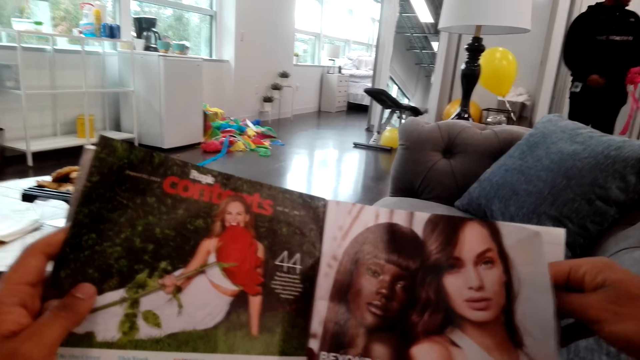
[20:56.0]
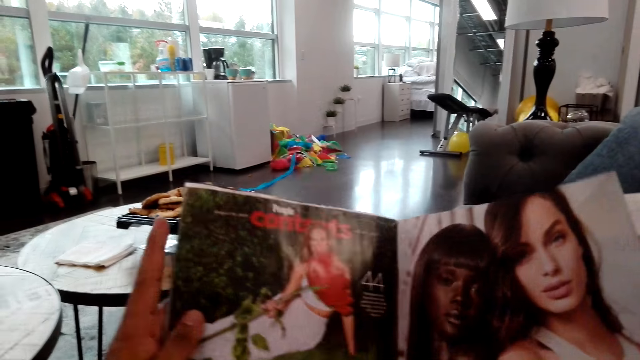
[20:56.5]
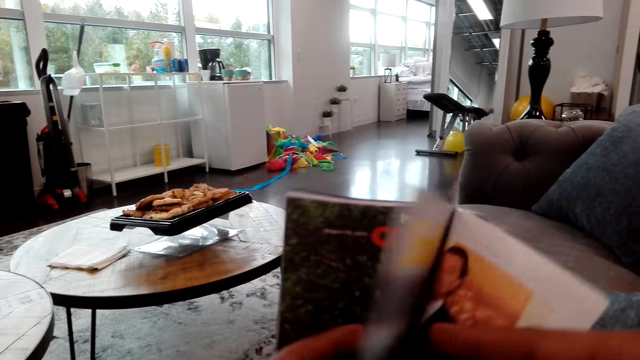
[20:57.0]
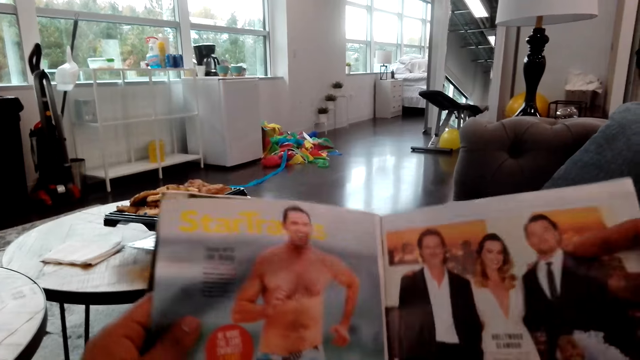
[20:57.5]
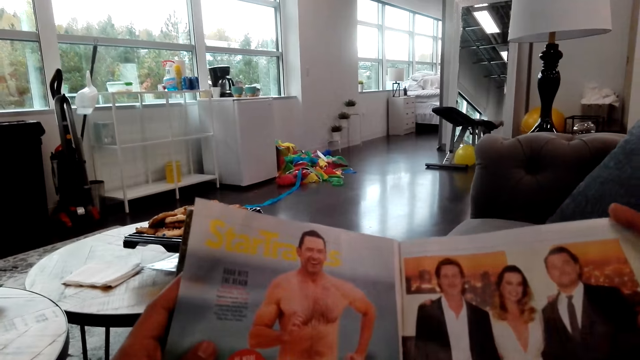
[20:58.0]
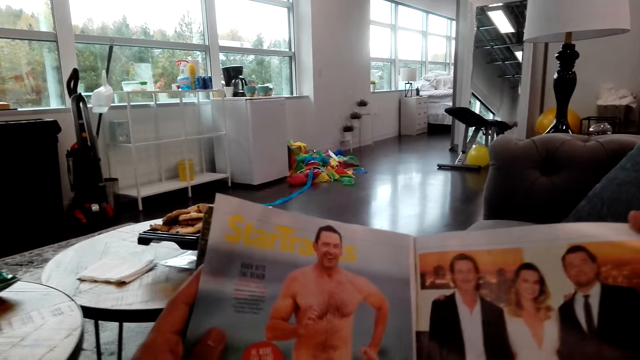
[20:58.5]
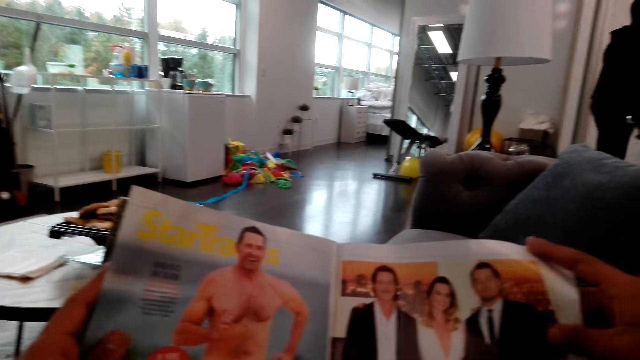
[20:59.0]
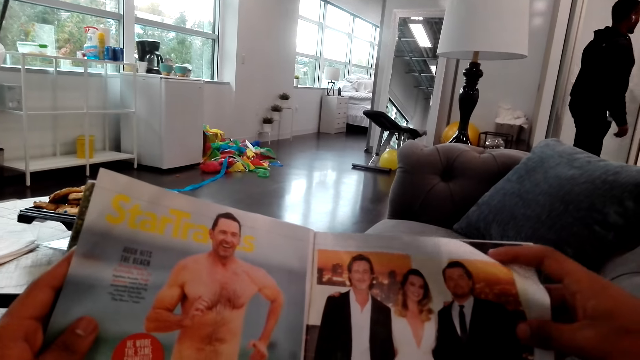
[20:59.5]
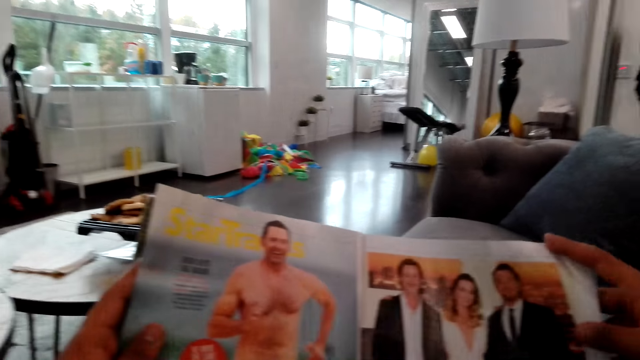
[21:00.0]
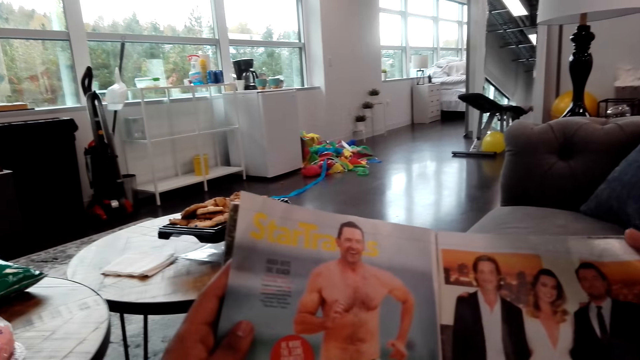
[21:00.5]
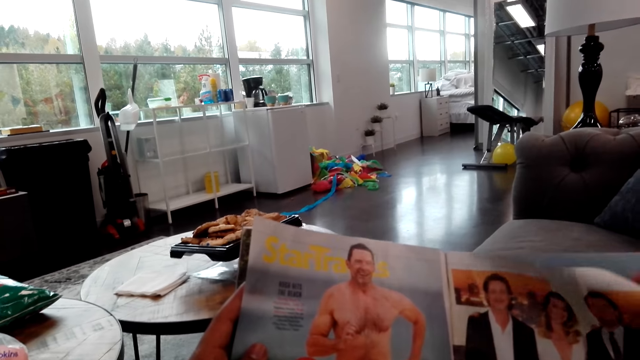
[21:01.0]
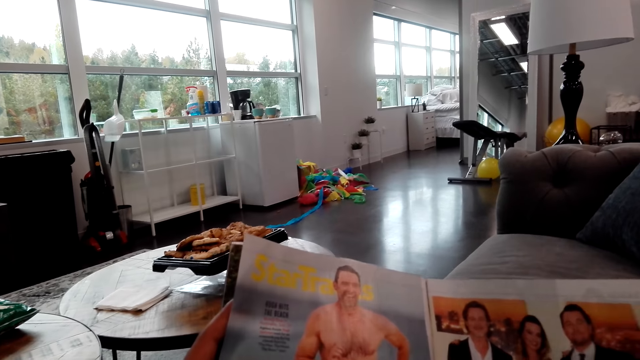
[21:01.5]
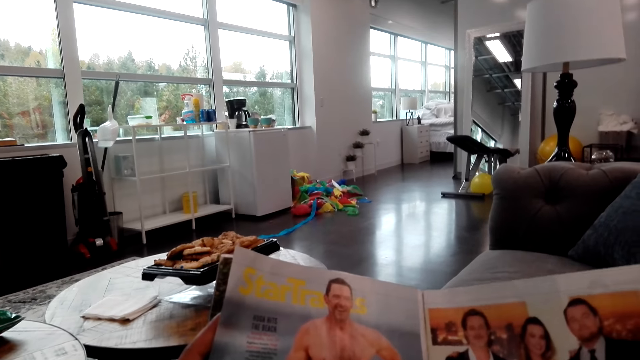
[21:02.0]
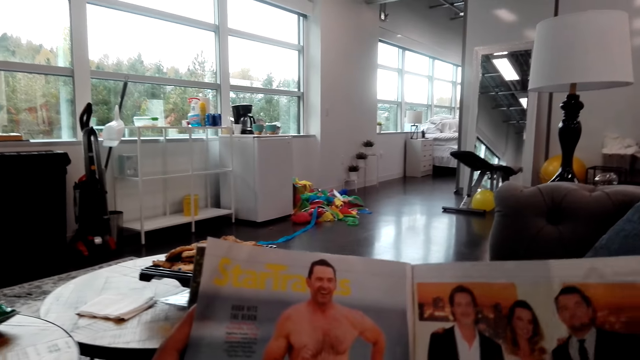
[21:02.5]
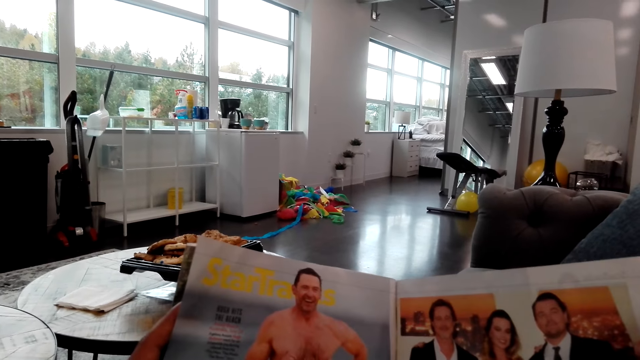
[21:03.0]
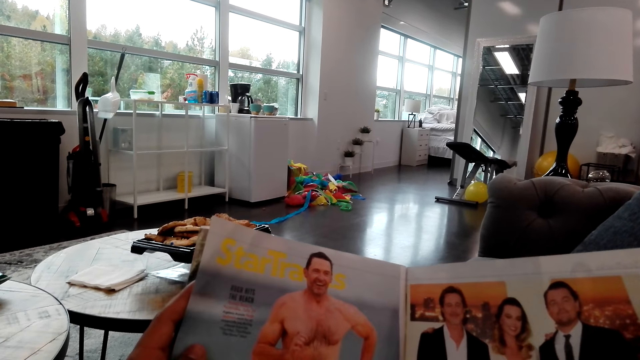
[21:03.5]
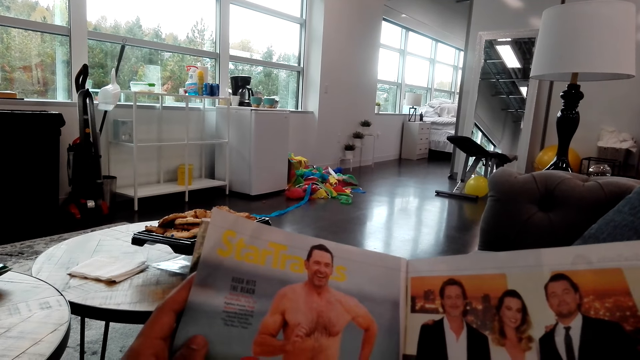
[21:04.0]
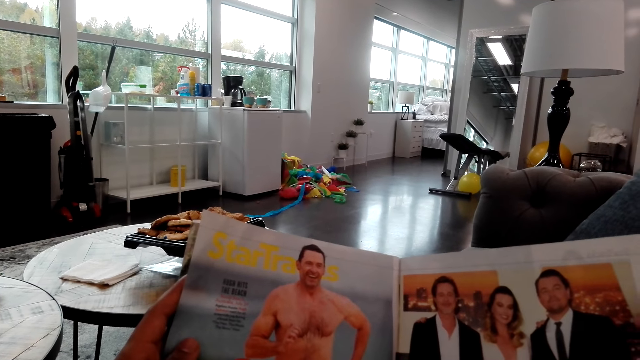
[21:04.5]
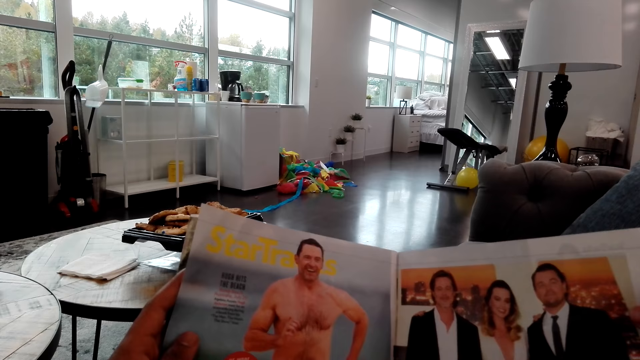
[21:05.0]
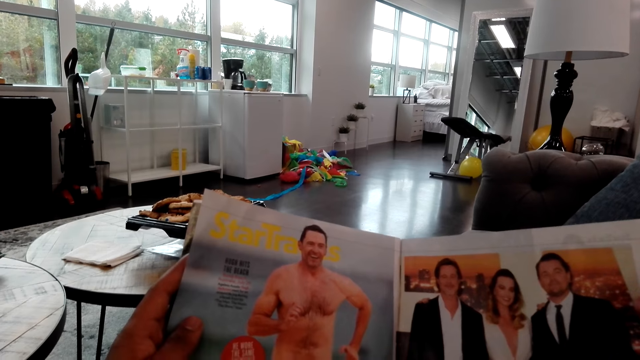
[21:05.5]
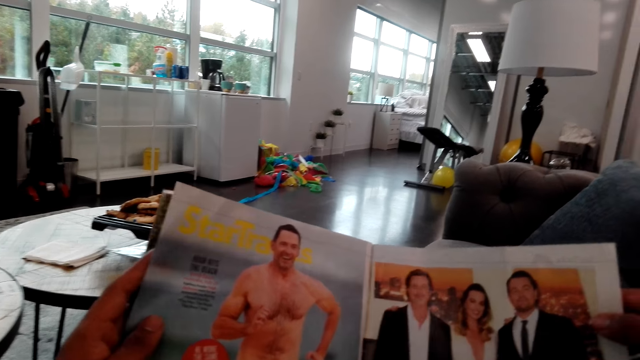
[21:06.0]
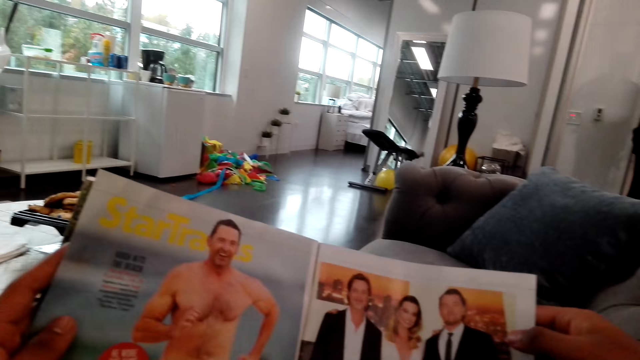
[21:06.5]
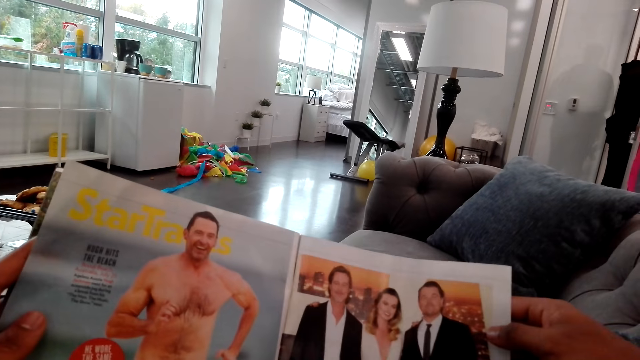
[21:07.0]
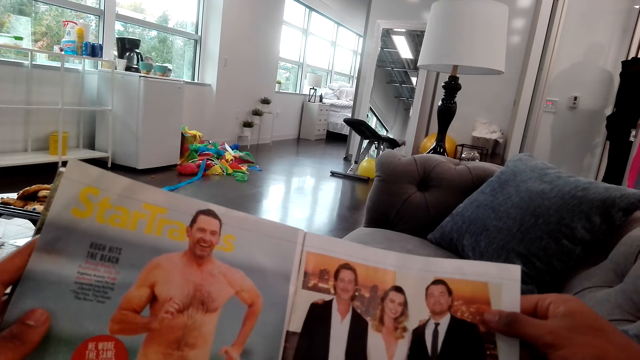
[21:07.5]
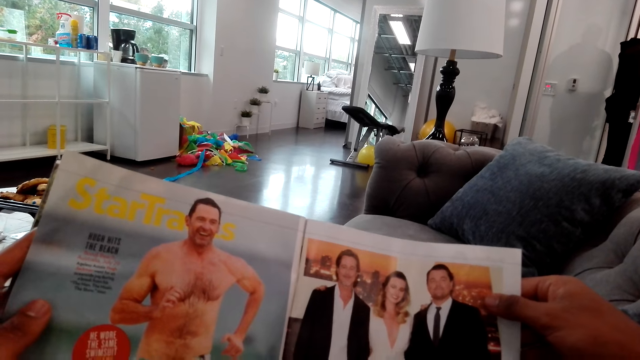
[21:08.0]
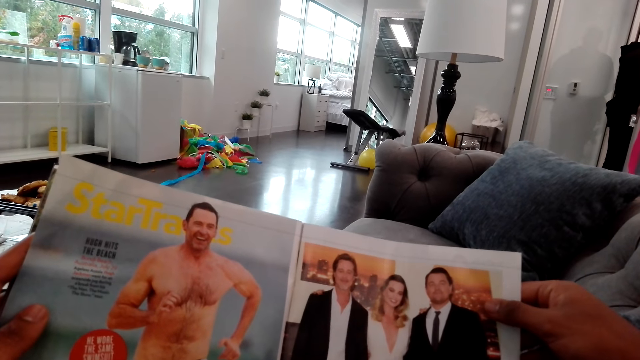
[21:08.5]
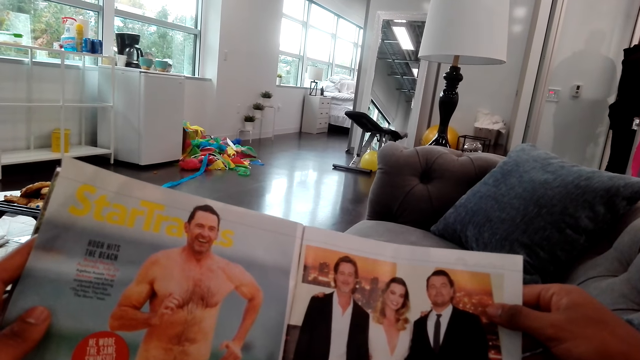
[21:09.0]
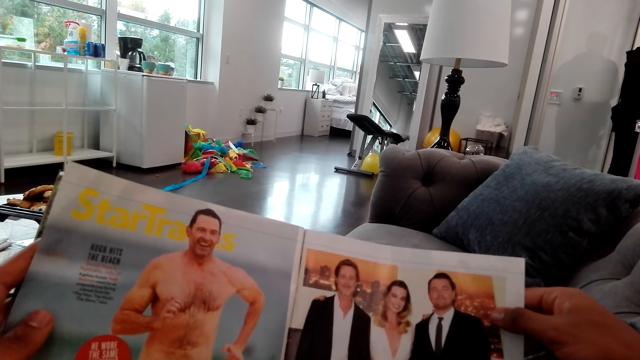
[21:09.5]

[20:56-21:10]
The camera wearer turns the pages of the magazine. They read the magazine. They read the magazine.

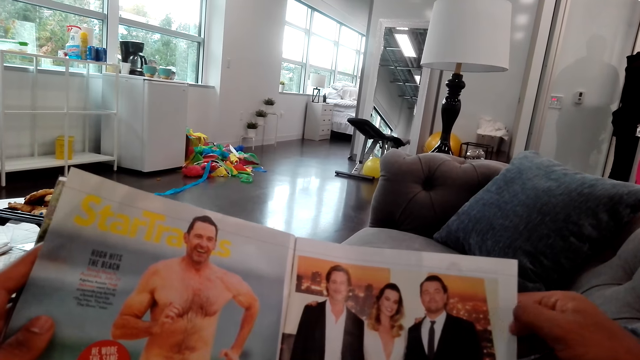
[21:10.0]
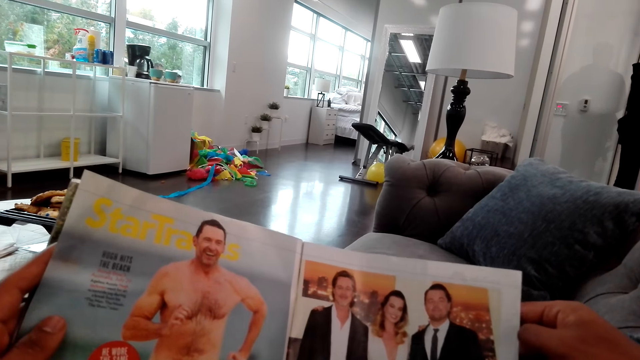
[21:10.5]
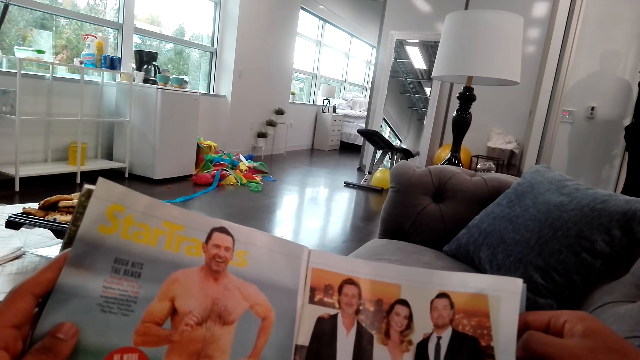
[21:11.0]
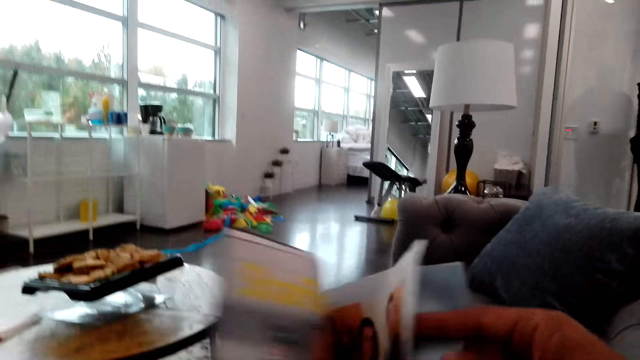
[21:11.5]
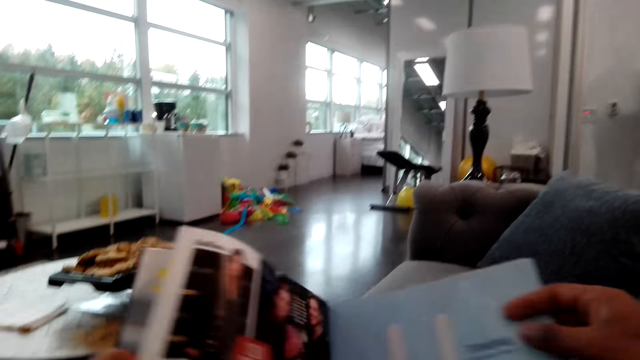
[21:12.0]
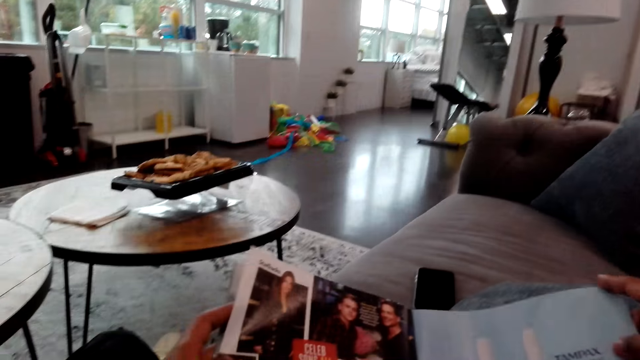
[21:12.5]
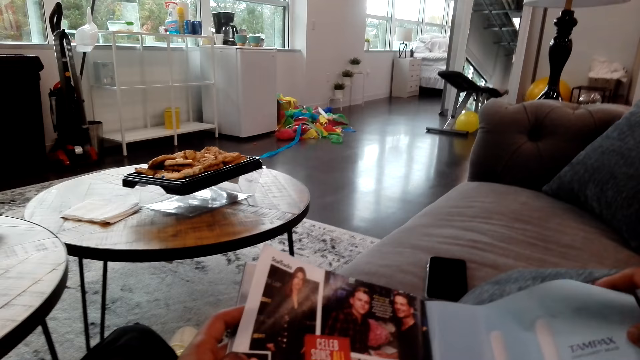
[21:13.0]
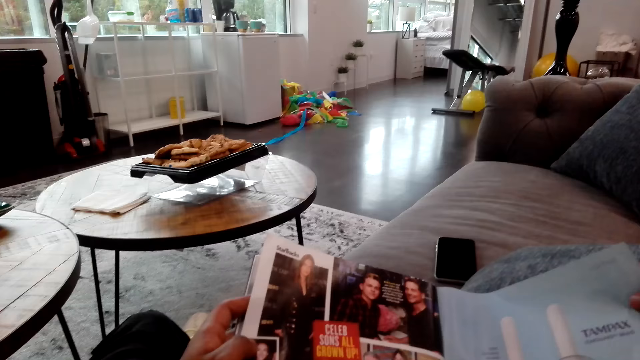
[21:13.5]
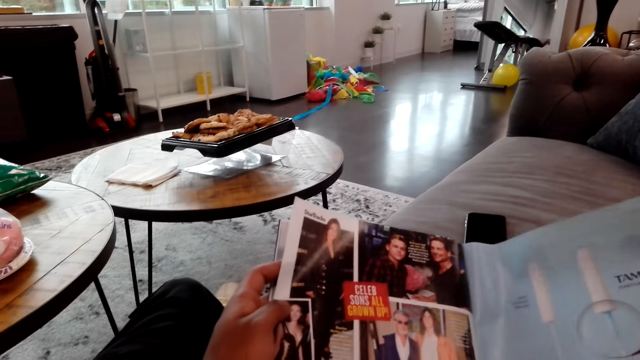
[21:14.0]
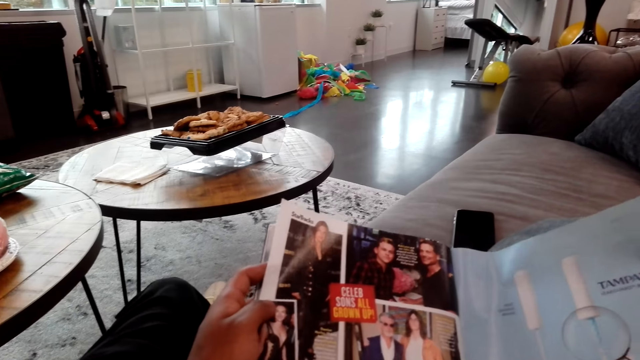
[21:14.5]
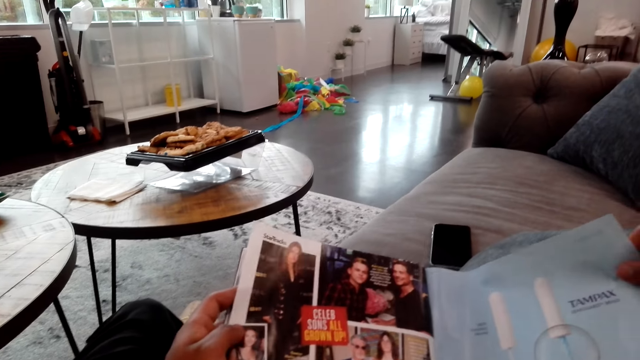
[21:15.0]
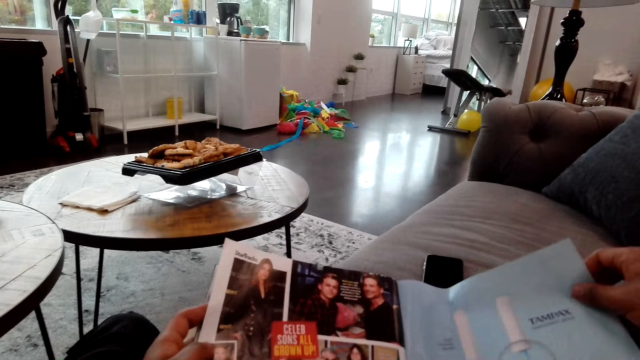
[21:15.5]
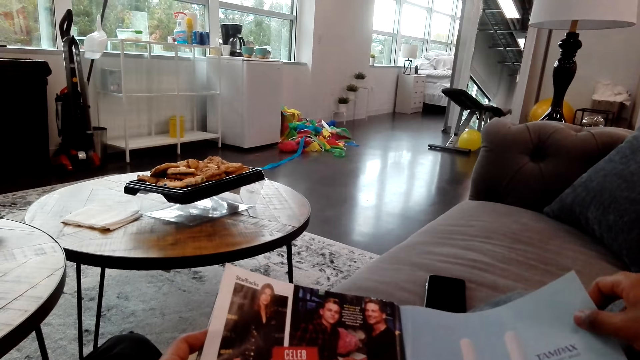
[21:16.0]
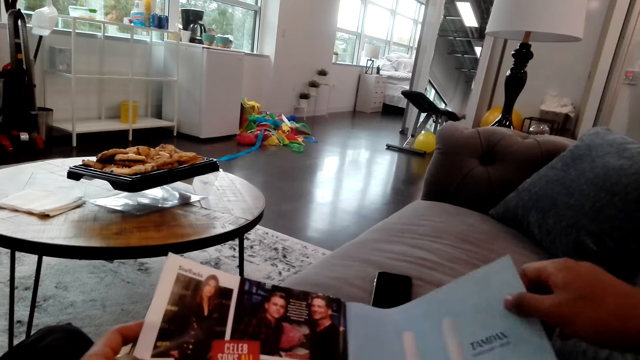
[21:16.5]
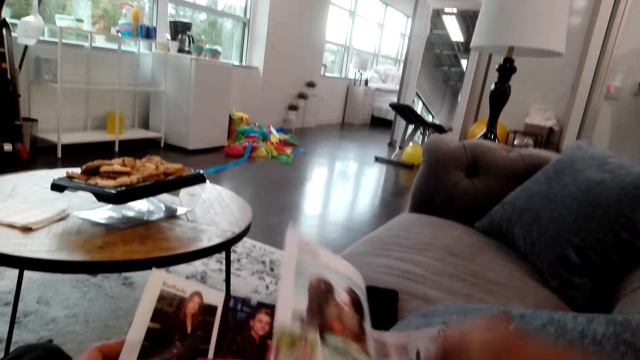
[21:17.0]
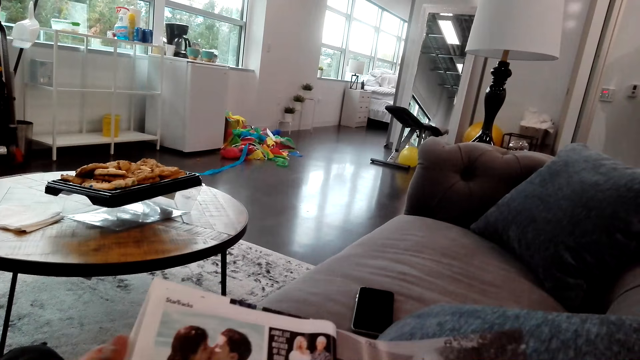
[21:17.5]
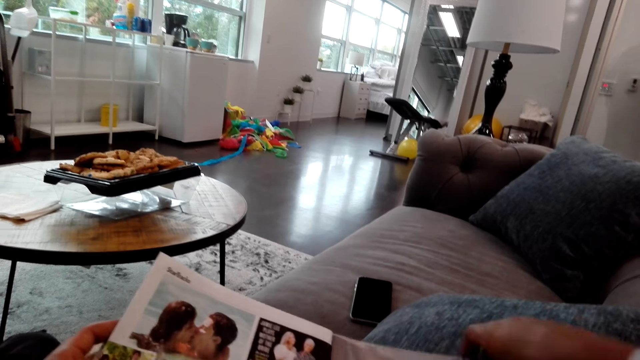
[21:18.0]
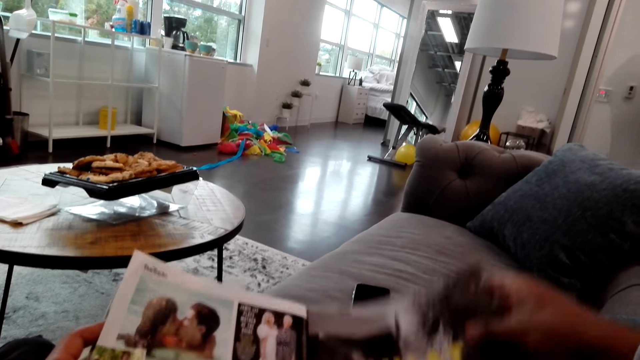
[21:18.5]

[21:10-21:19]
The camera wearer turns the pages of the magazine. They read the magazine. They flip a page on the magazine.
